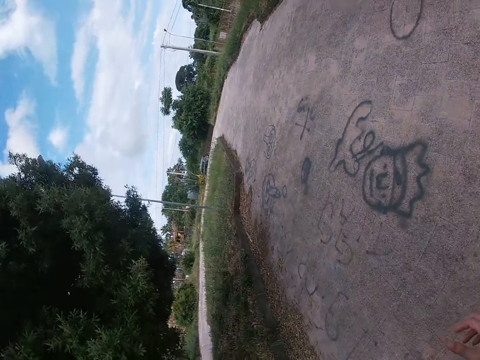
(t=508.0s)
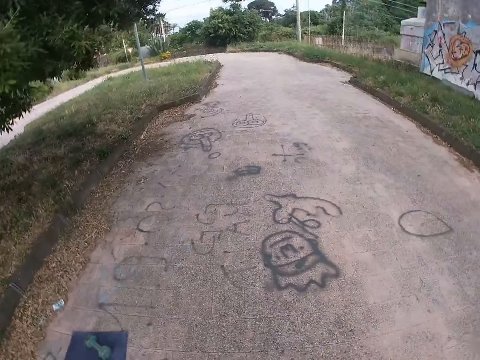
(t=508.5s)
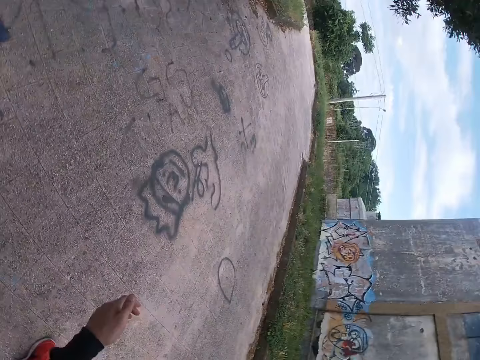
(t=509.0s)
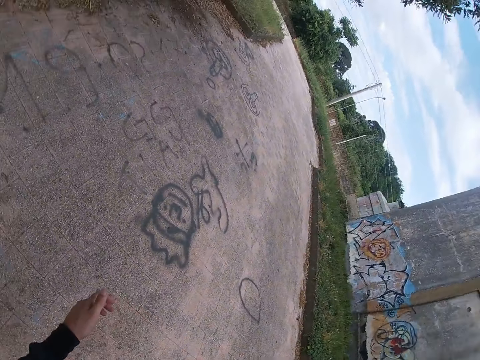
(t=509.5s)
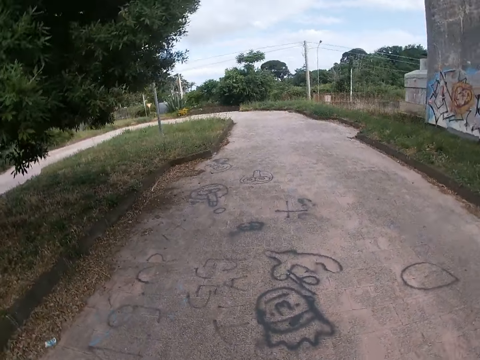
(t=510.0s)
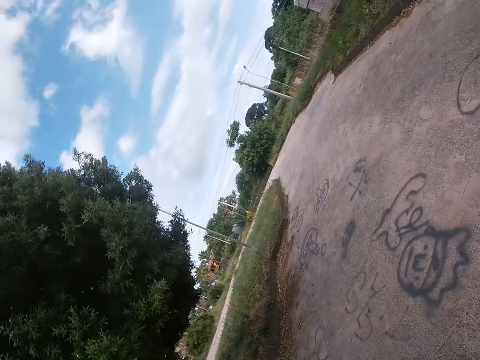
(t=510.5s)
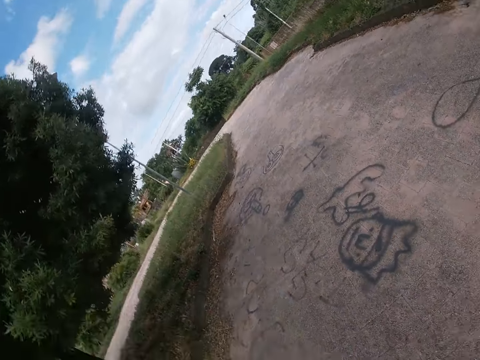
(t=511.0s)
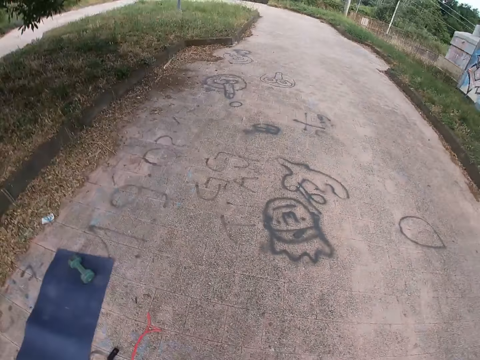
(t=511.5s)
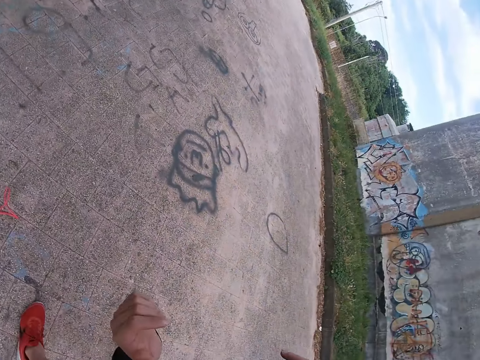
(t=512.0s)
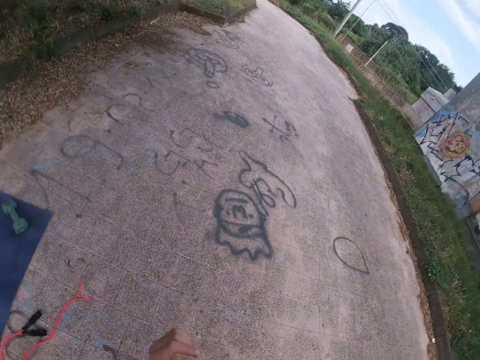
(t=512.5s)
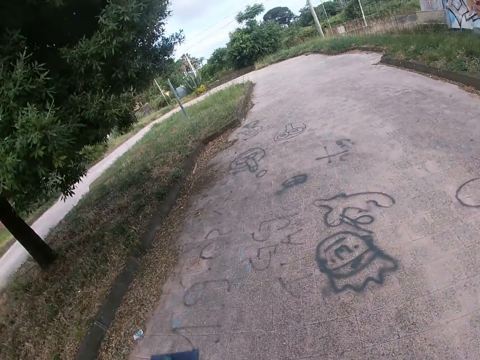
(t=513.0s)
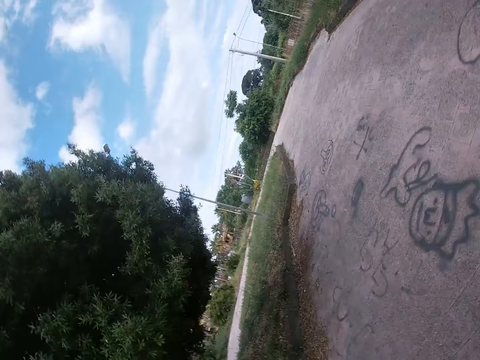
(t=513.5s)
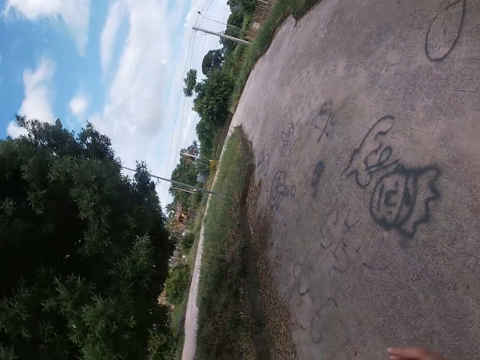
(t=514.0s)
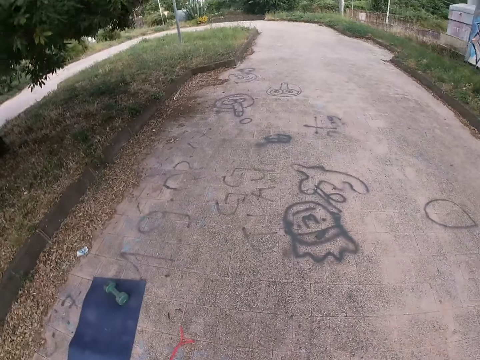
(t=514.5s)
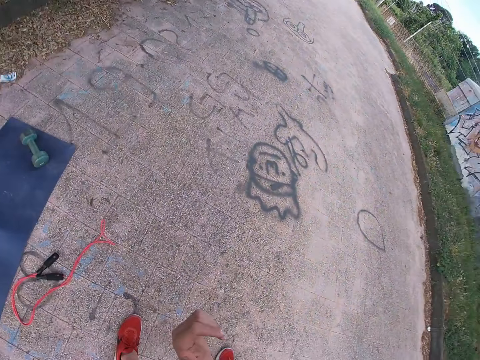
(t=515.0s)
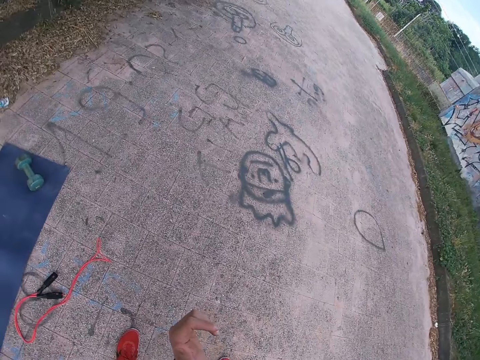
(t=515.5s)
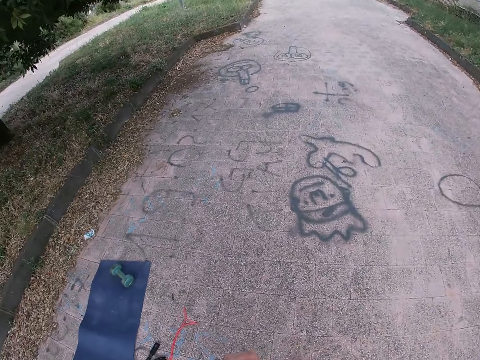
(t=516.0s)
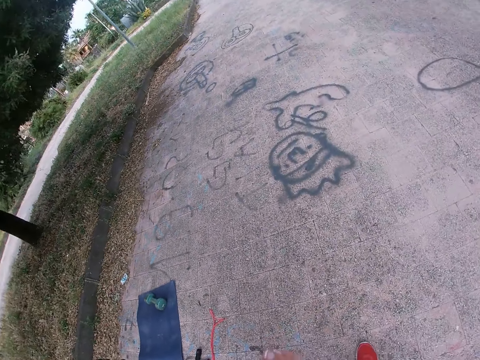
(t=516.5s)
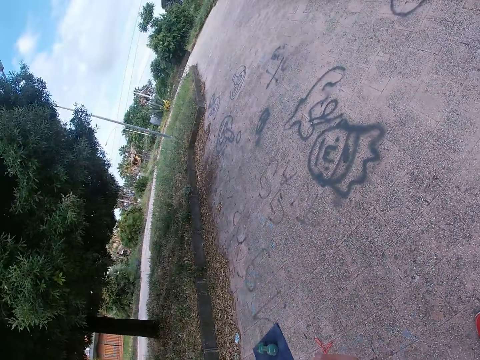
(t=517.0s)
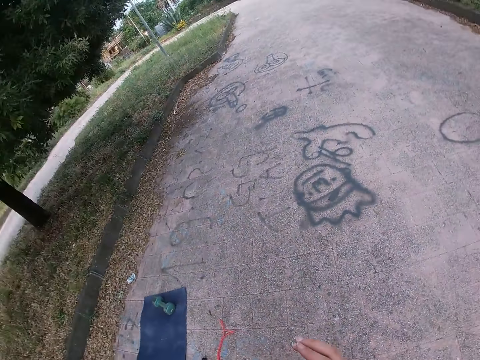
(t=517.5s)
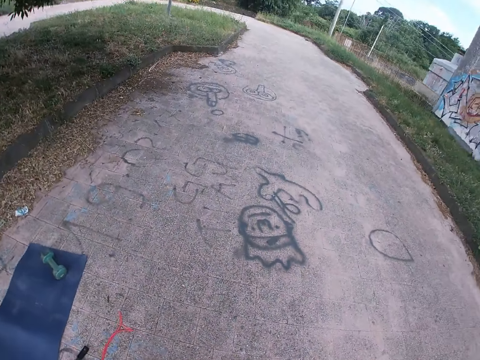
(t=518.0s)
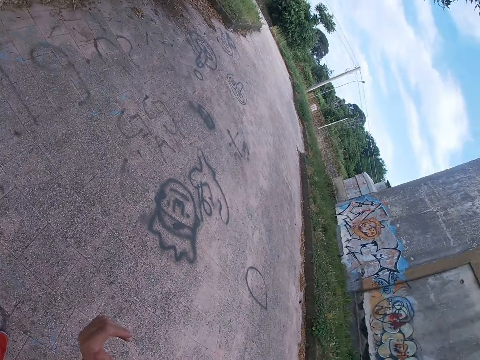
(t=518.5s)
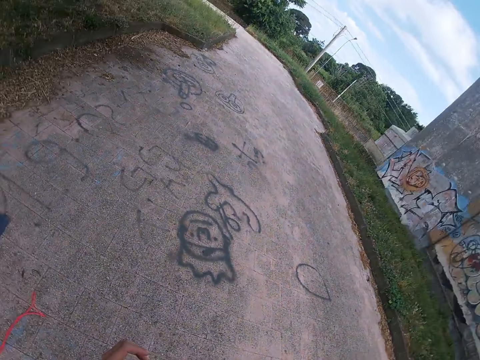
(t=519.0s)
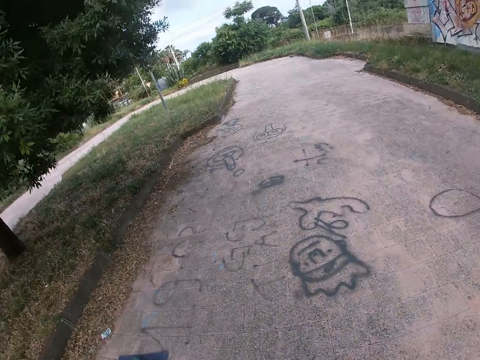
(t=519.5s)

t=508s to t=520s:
The camera wearer stretches his hands.

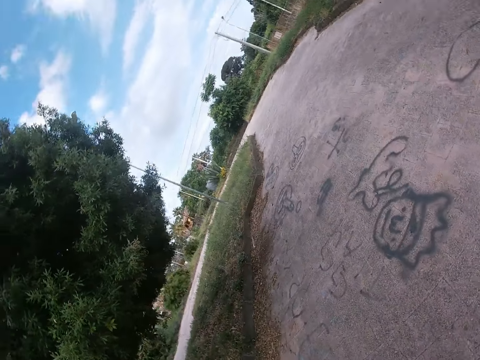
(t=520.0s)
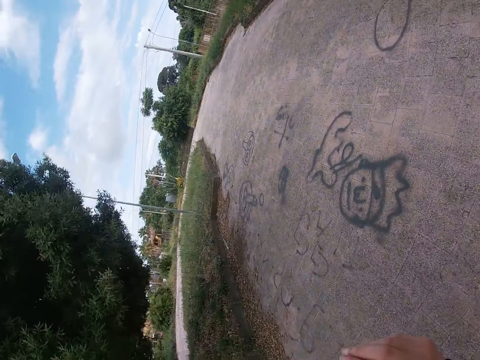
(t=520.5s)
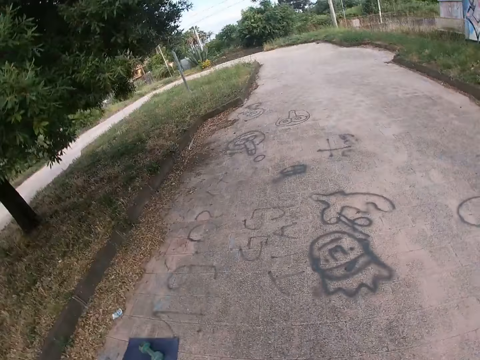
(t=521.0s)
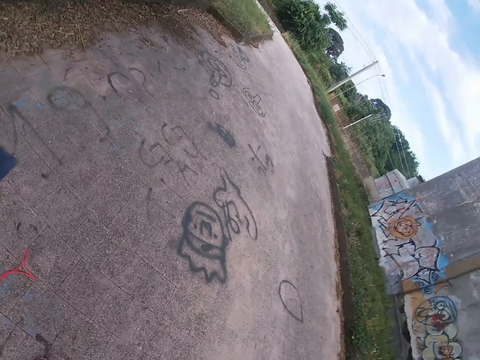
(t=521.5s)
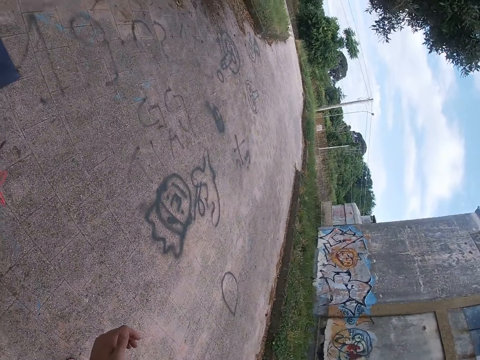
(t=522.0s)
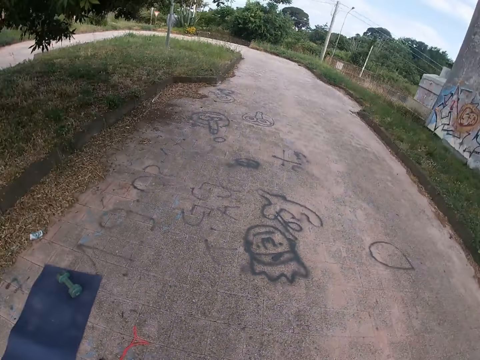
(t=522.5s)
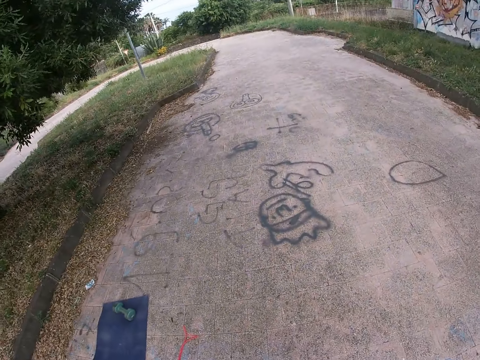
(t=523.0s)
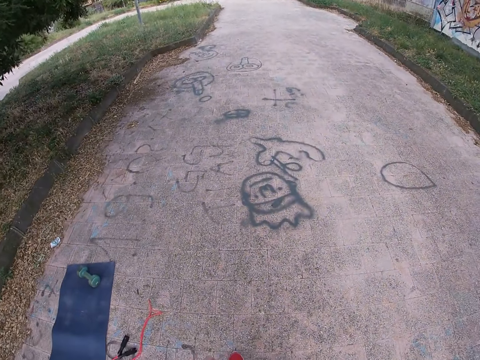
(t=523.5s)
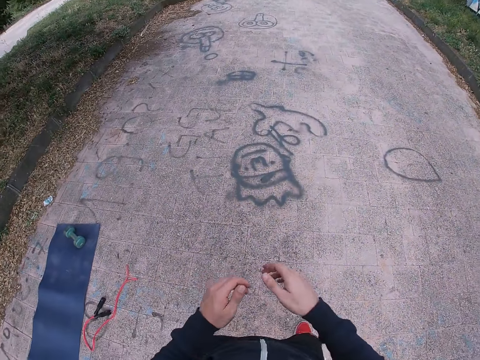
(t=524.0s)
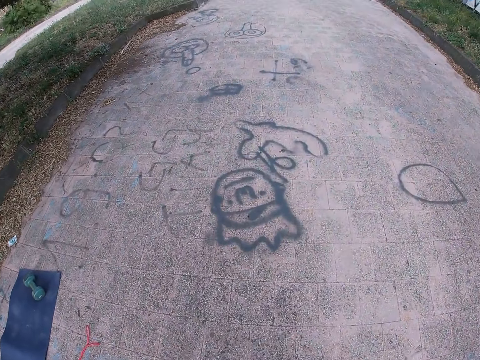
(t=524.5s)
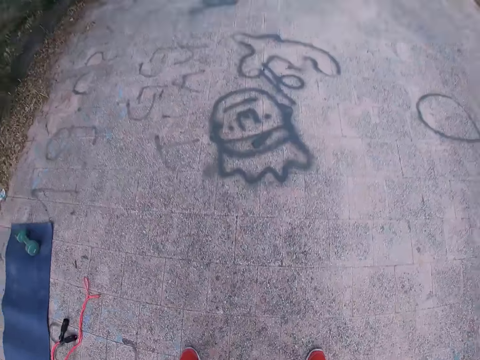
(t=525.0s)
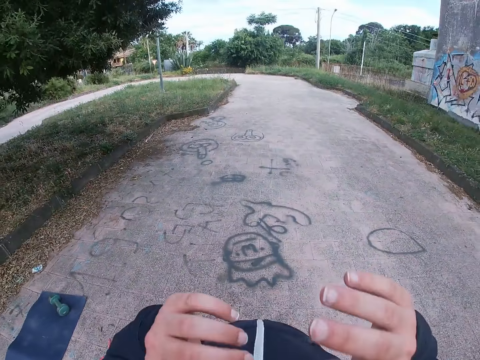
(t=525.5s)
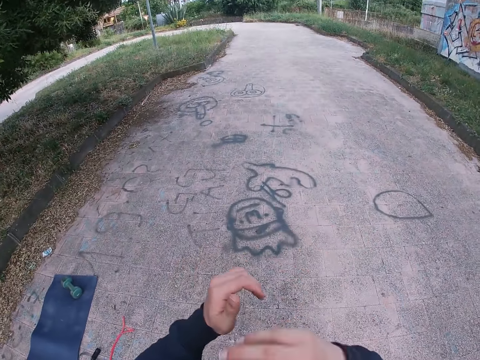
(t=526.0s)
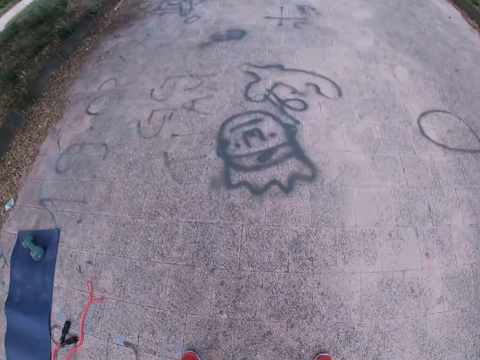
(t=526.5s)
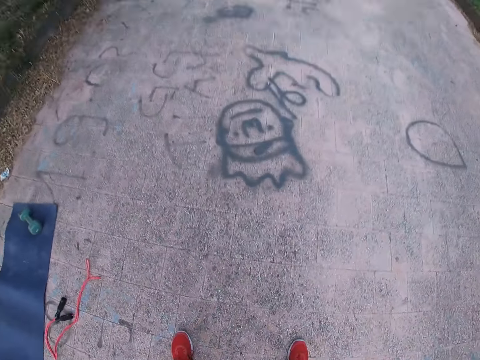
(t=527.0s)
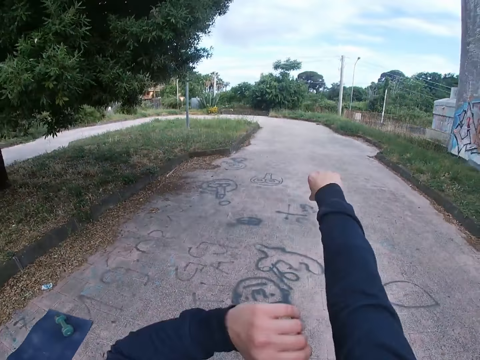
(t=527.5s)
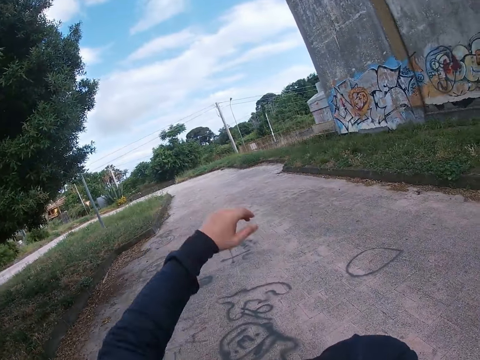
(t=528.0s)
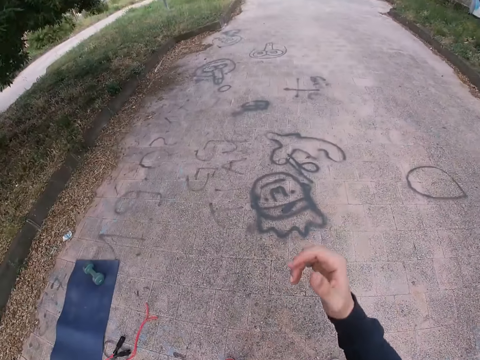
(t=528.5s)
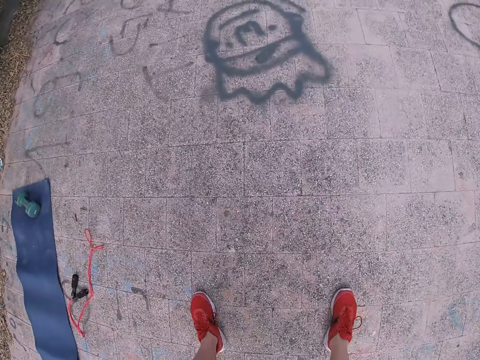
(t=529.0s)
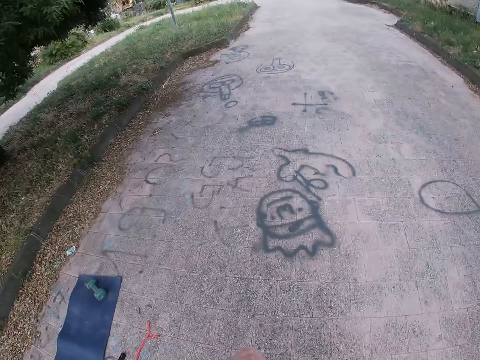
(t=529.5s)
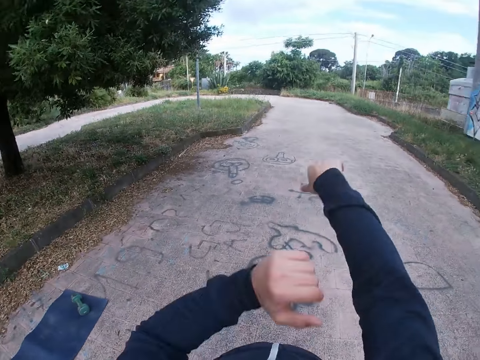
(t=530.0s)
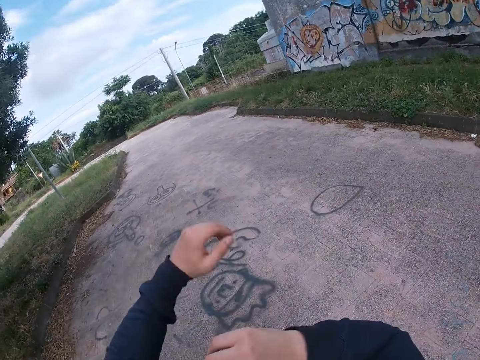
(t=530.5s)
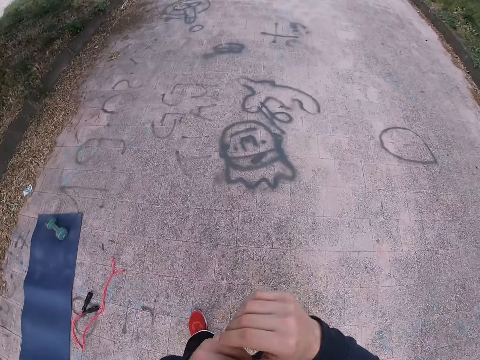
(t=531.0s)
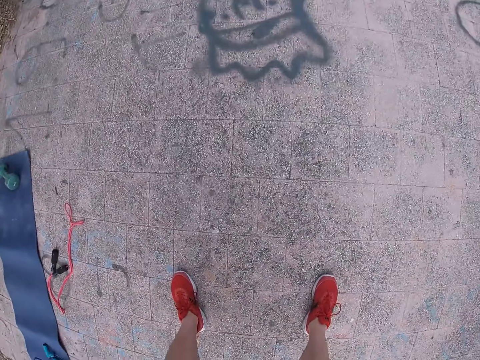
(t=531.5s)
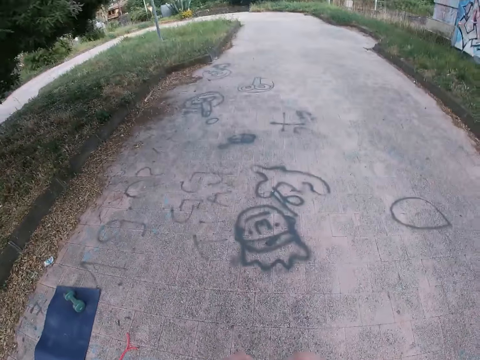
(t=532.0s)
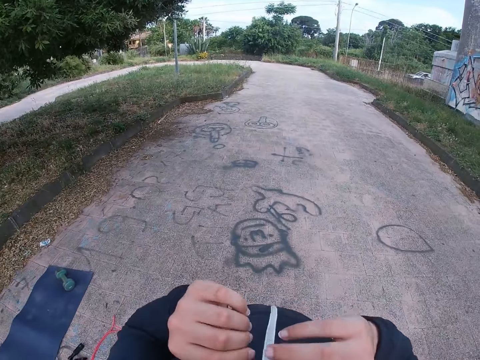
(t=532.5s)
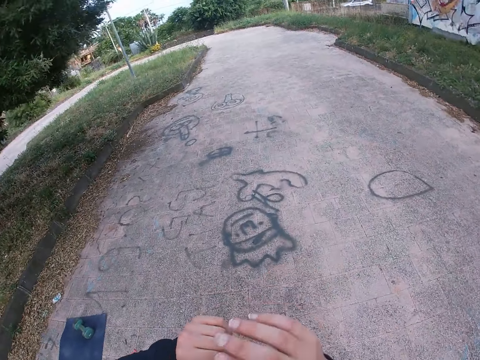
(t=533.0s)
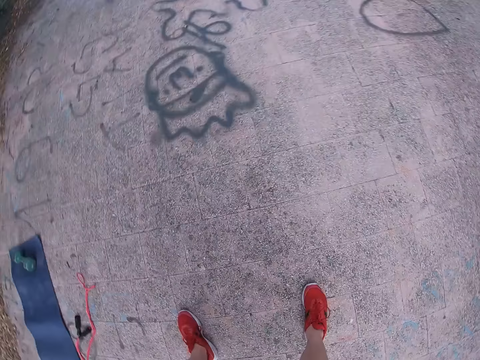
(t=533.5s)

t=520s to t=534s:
The camera wearer moves the camera around. He squats. He stretches his hands.
